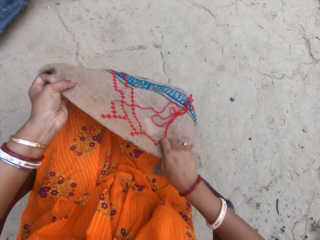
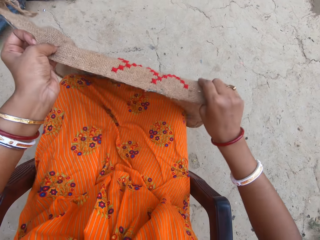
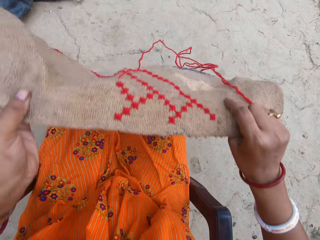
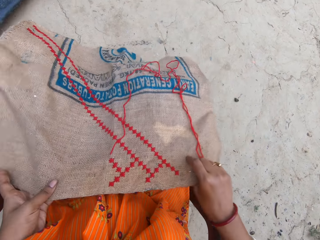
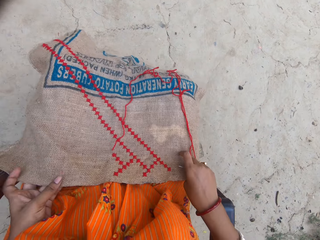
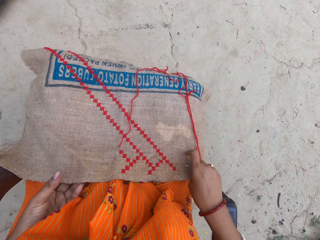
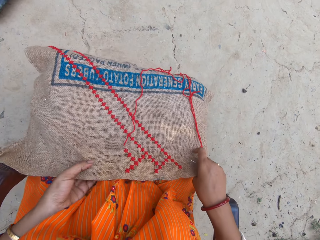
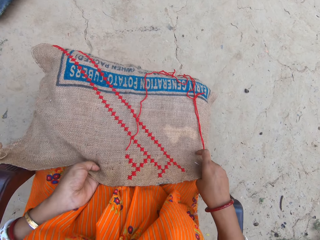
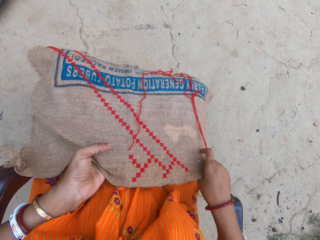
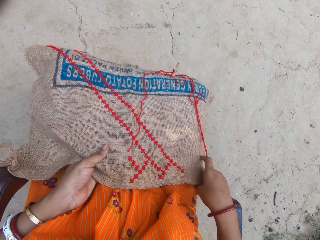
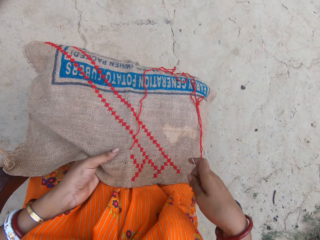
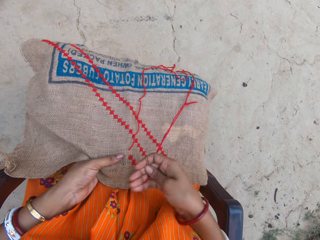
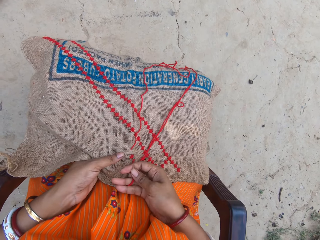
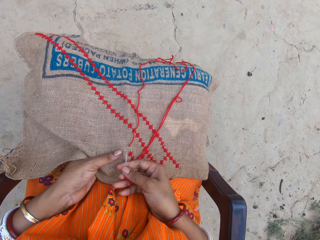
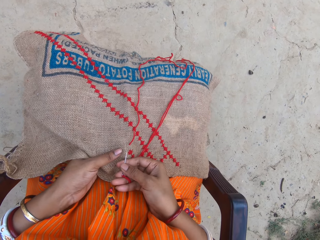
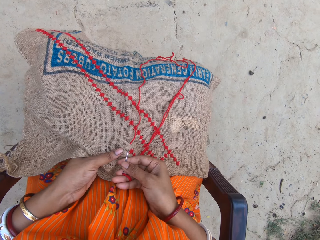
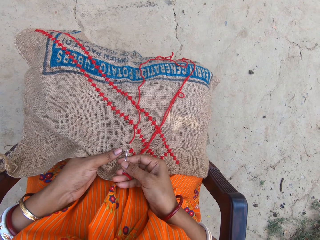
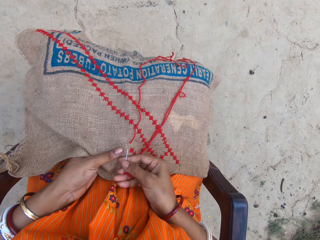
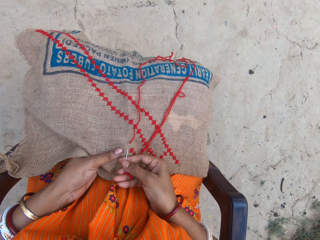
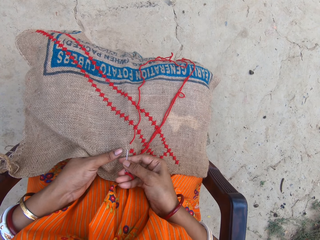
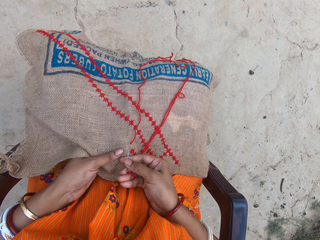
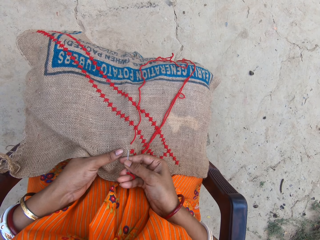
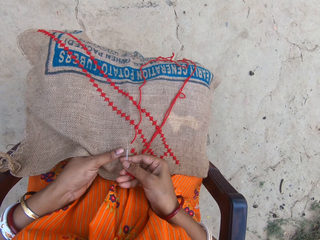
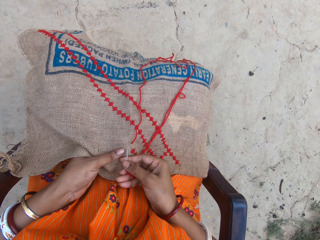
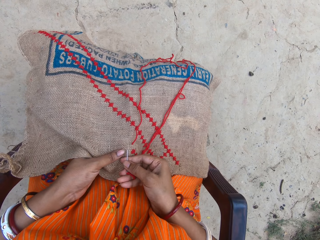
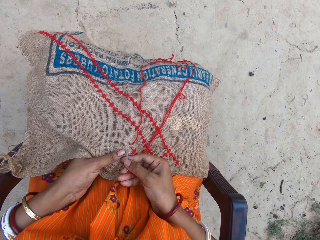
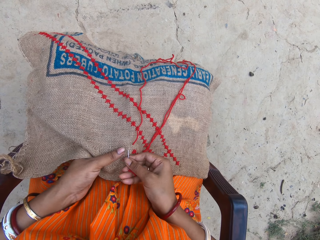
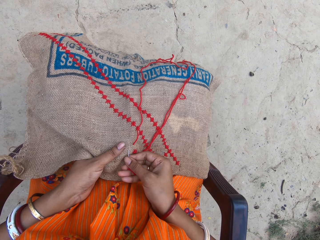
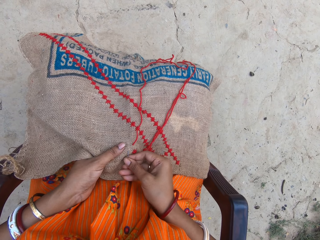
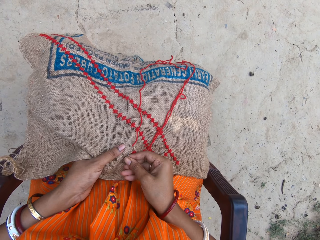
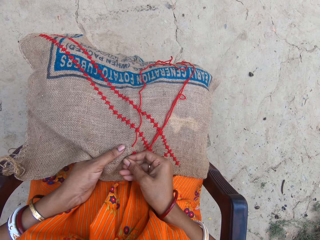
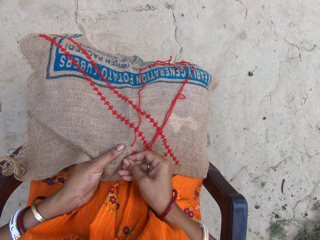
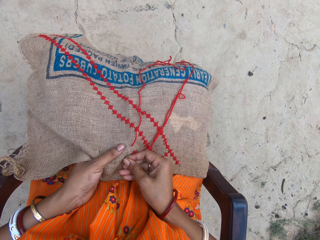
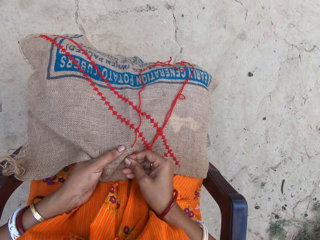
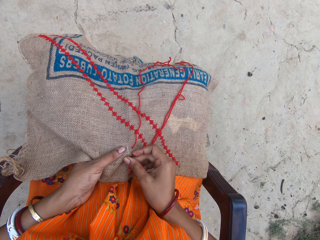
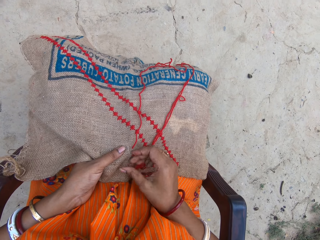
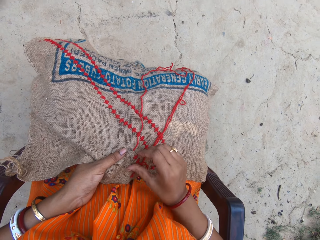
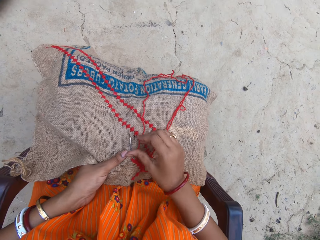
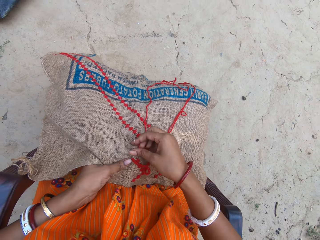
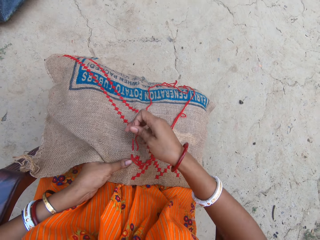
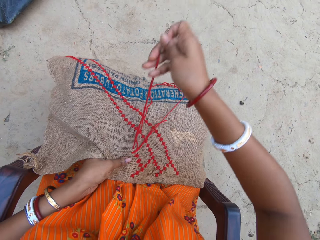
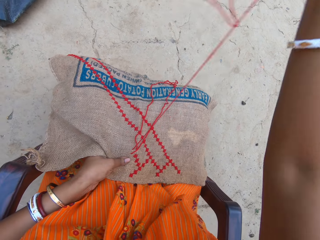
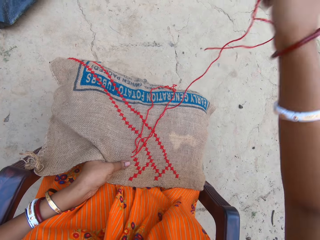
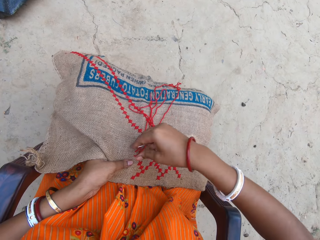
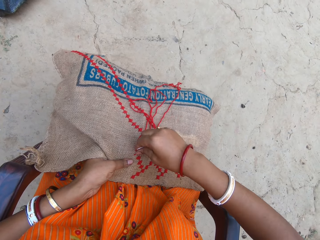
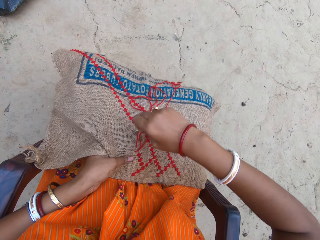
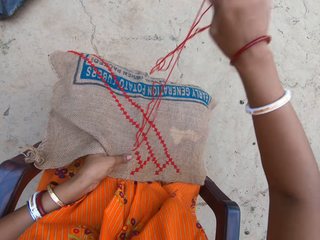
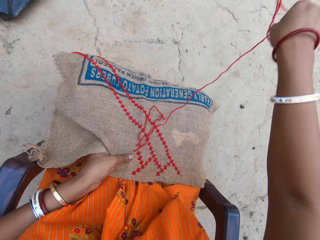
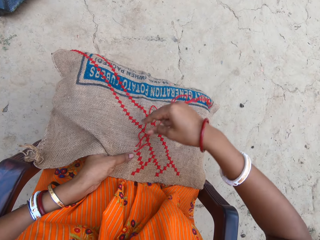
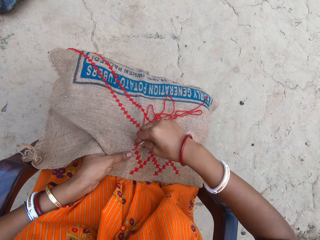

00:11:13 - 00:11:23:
The camera wearer lifts the sack from her lap with both hands. She turns the cloth. She drops the sack on her lap with both hands. She embroiders the sack in her left hand with the needle and thread in her right hand.

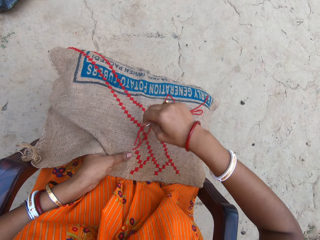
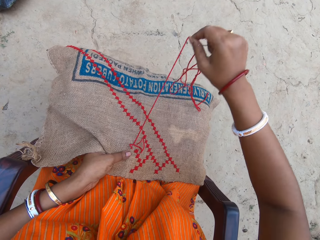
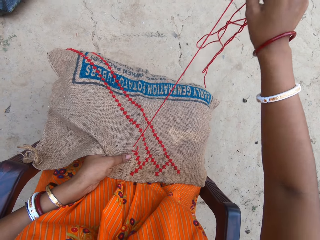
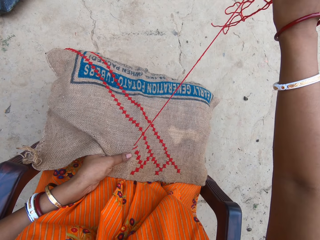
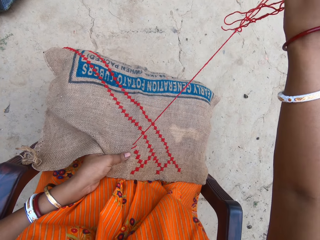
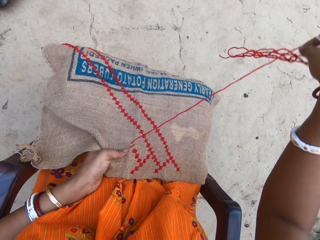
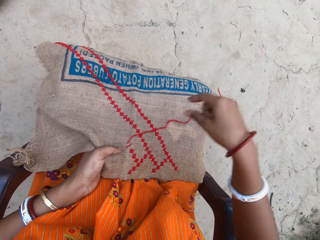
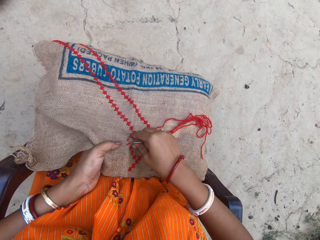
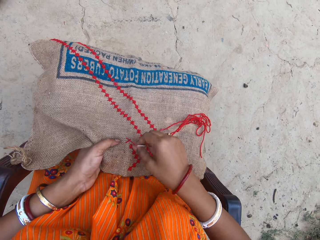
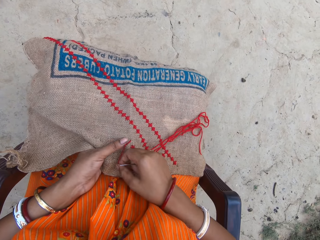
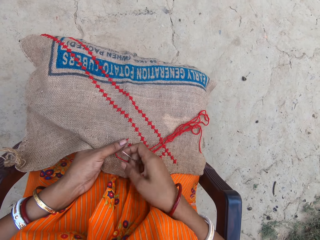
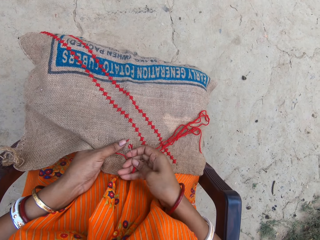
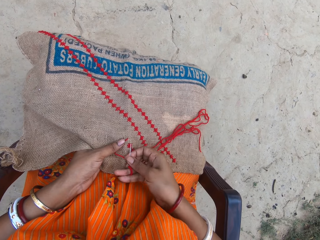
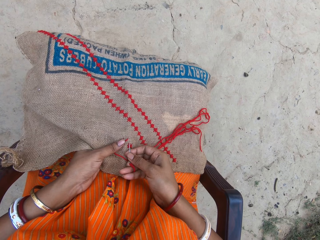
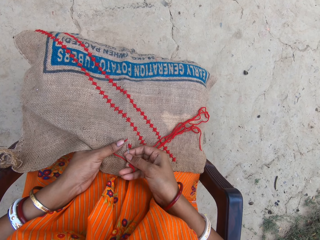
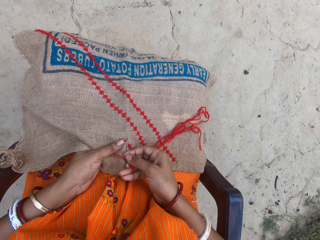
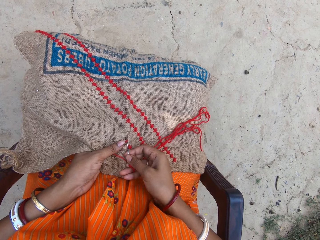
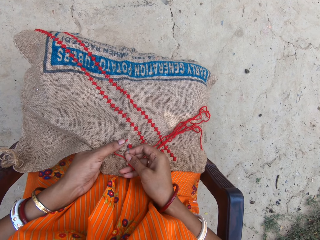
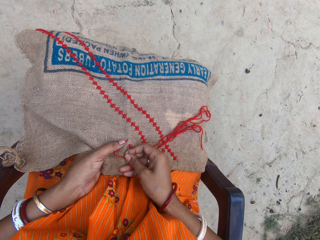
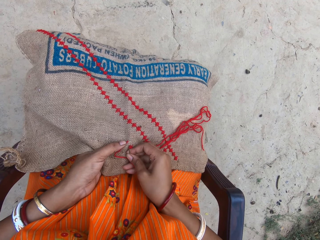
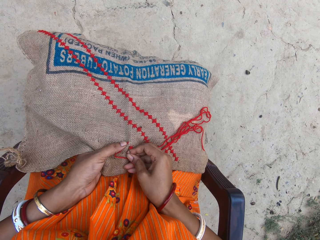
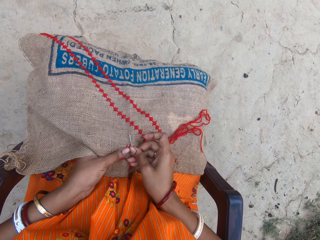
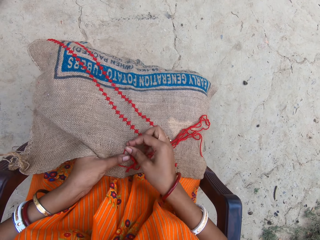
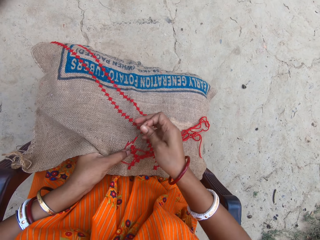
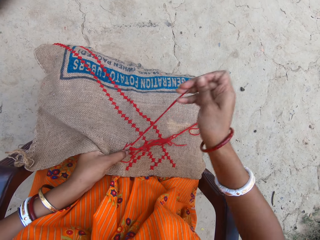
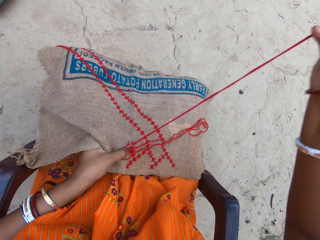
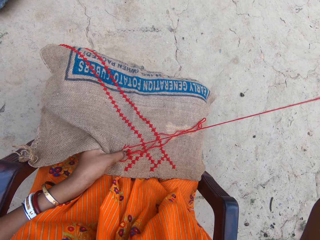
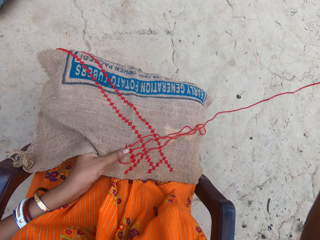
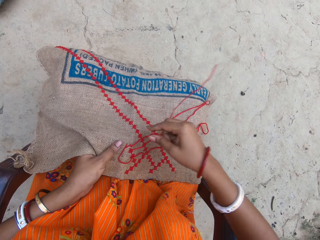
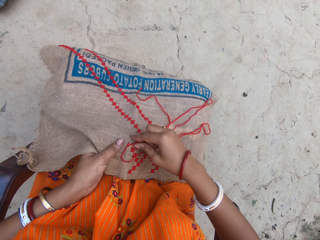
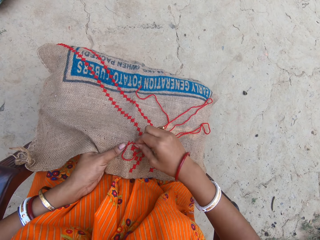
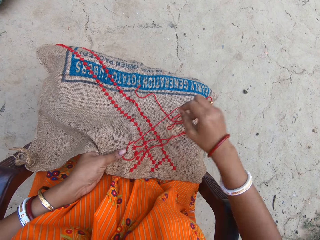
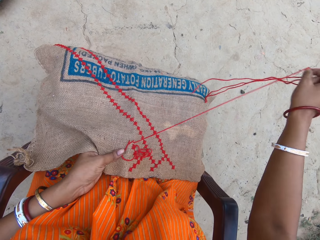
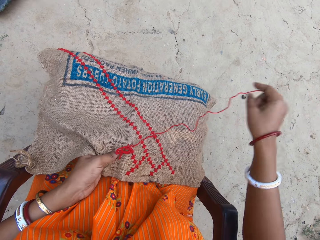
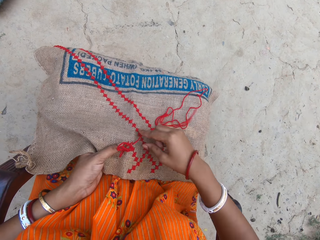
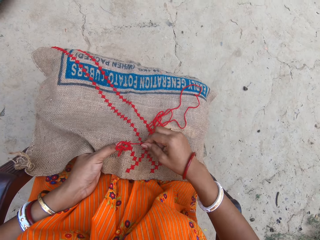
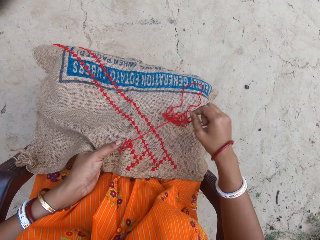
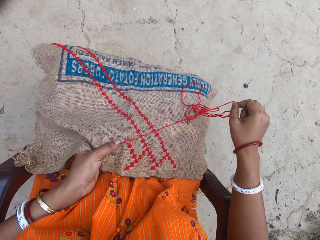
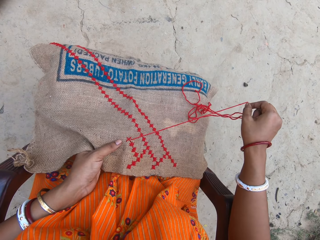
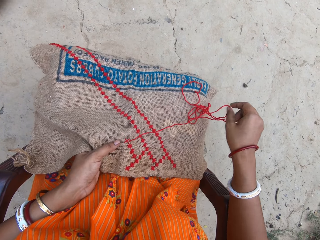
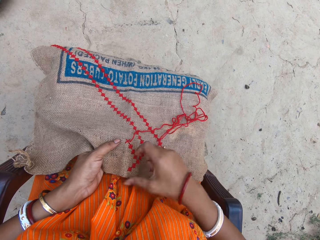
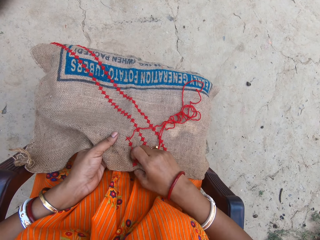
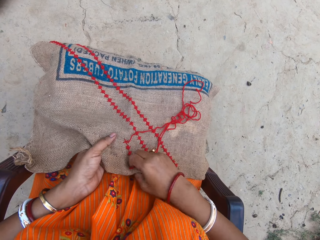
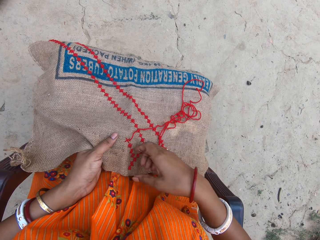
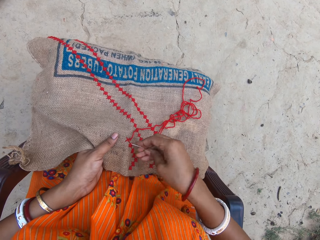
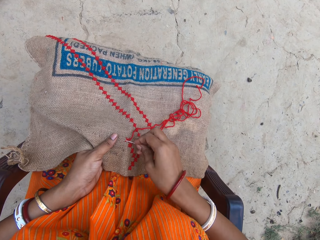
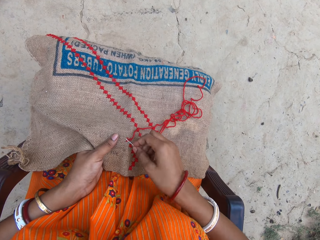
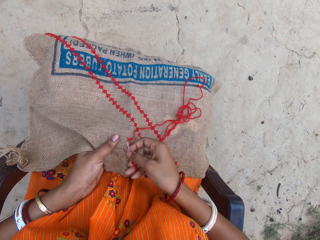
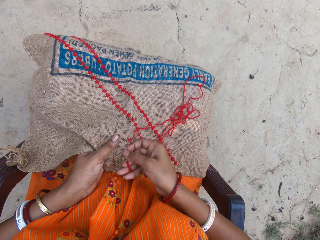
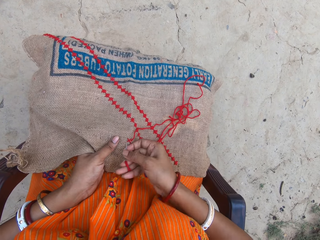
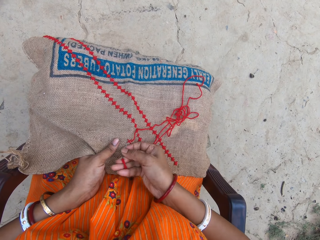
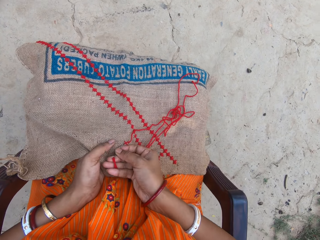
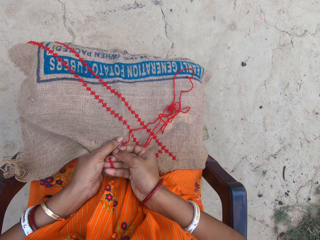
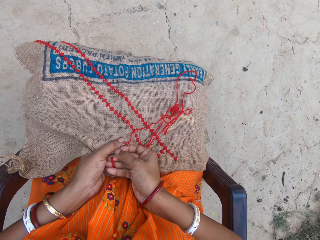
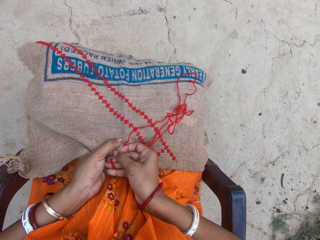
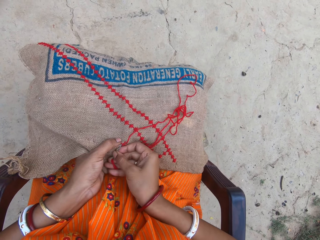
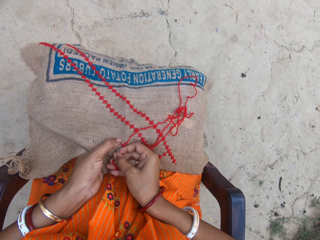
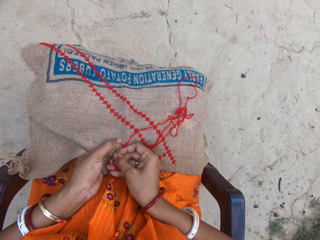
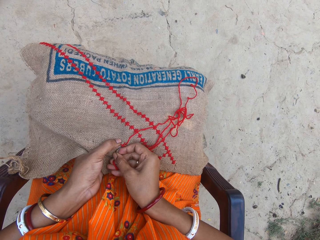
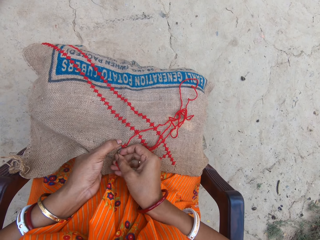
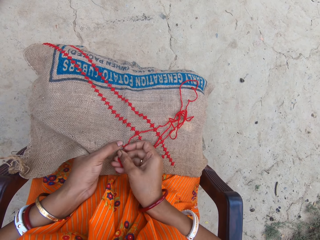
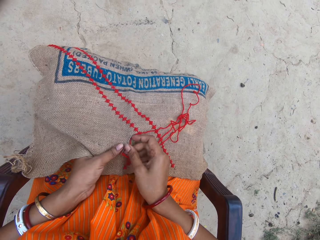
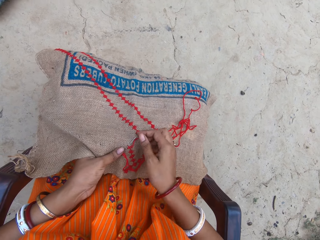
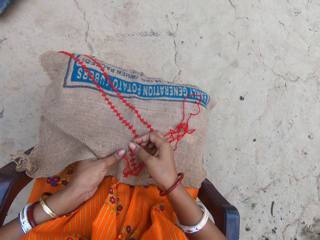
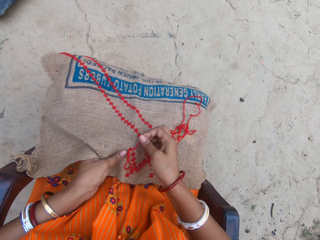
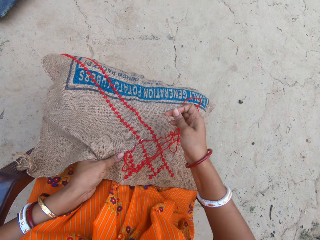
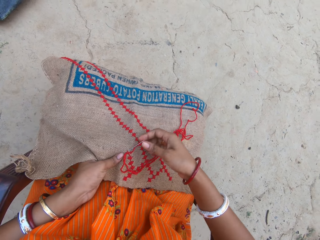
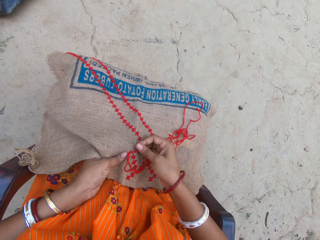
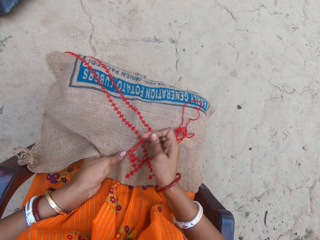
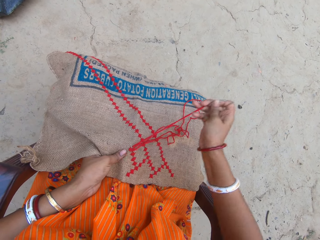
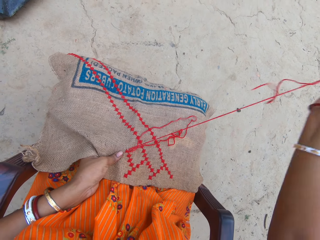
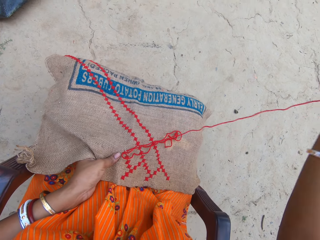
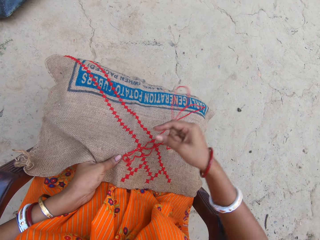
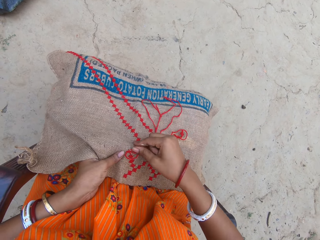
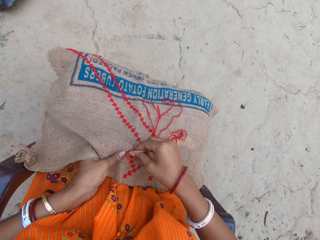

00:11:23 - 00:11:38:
The camera wearer holds the thread and the sack with her left hand. She embroiders the sack in her left hand with the needle and thread in her right hand. She adjusts the sack in her left hand with her right hand. She embroiders the sack in her left hand with the needle and thread in her right hand.
